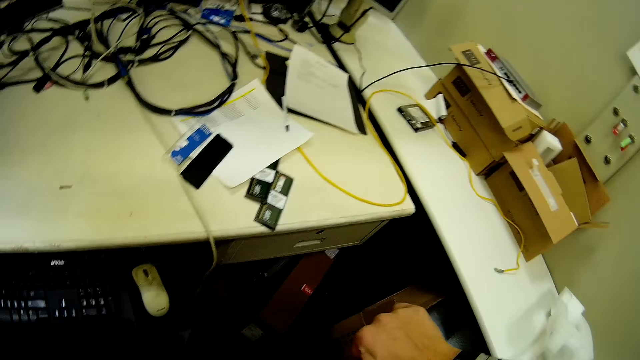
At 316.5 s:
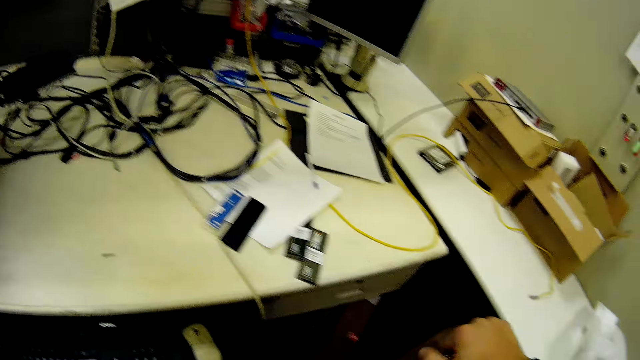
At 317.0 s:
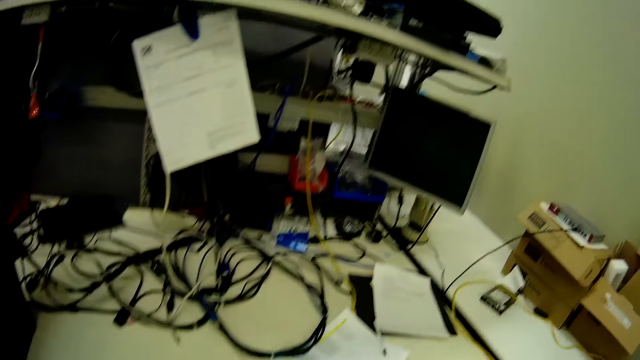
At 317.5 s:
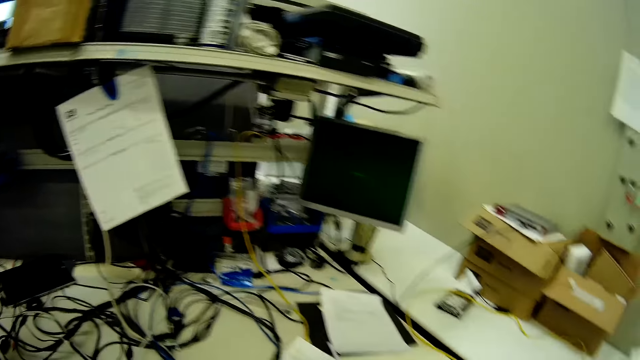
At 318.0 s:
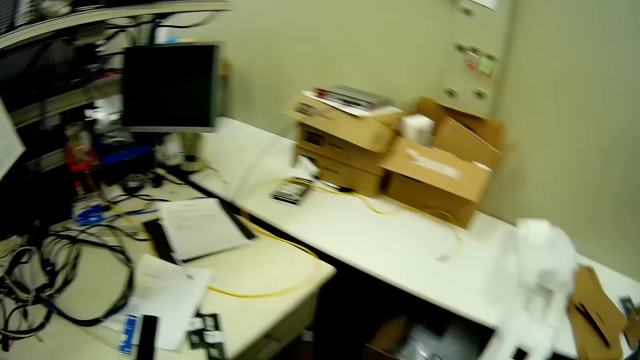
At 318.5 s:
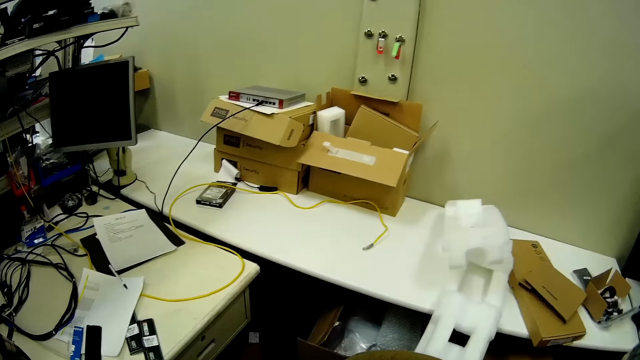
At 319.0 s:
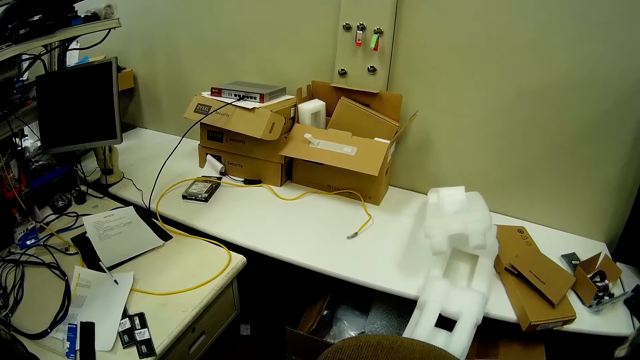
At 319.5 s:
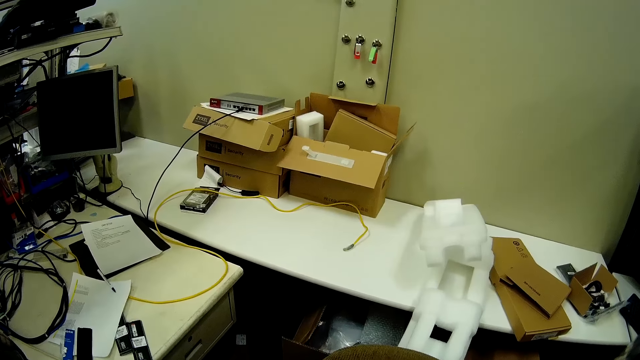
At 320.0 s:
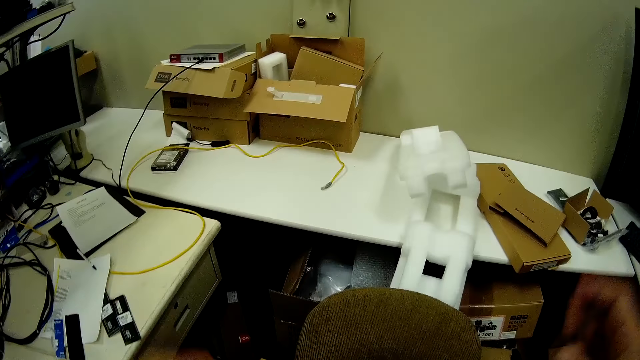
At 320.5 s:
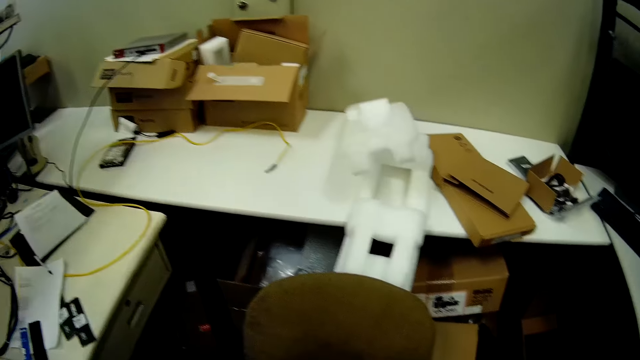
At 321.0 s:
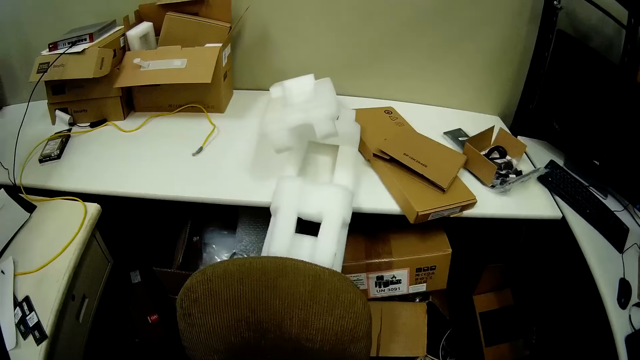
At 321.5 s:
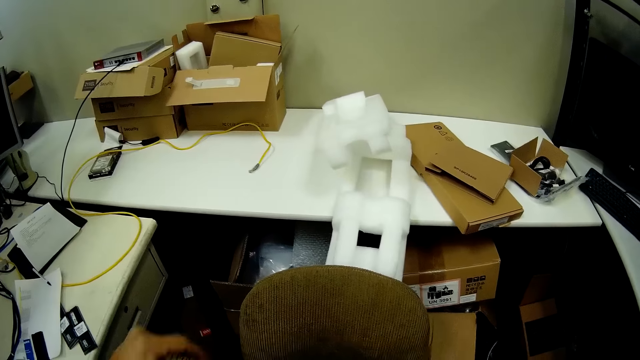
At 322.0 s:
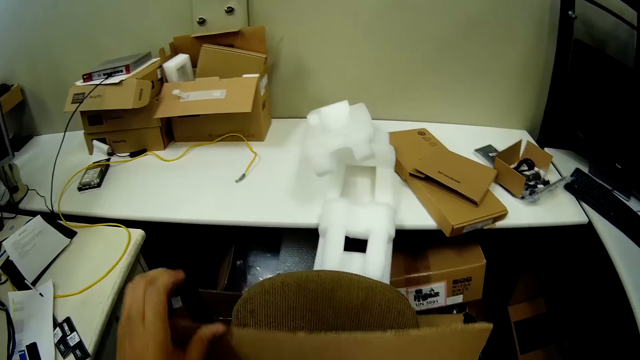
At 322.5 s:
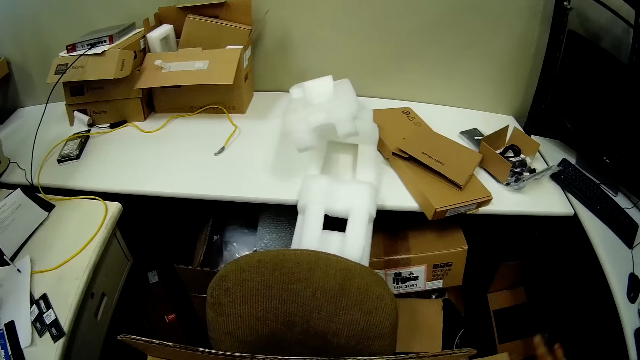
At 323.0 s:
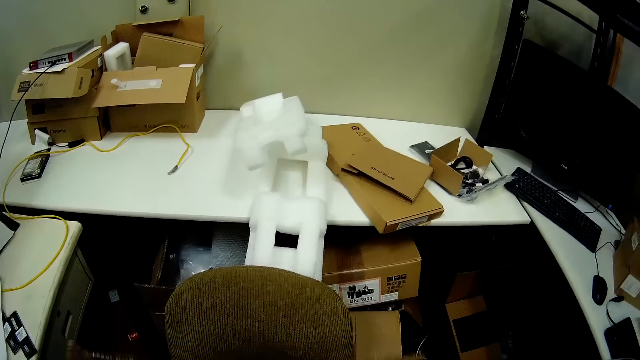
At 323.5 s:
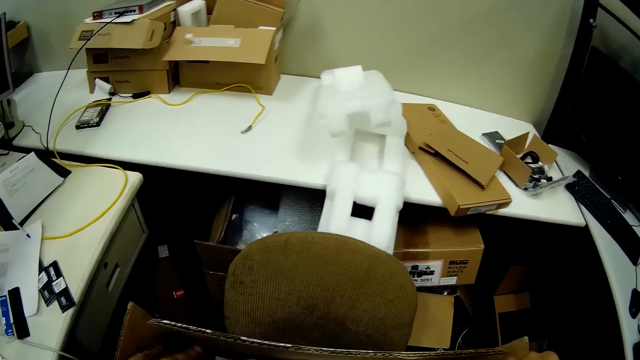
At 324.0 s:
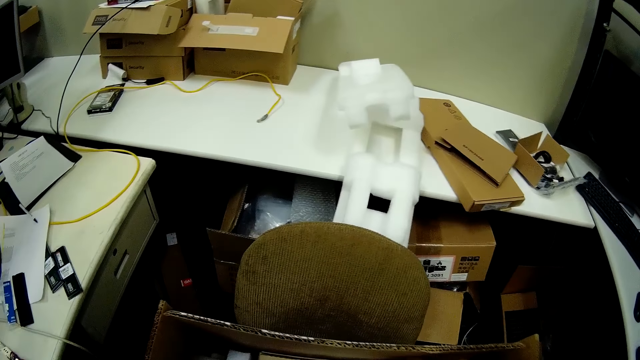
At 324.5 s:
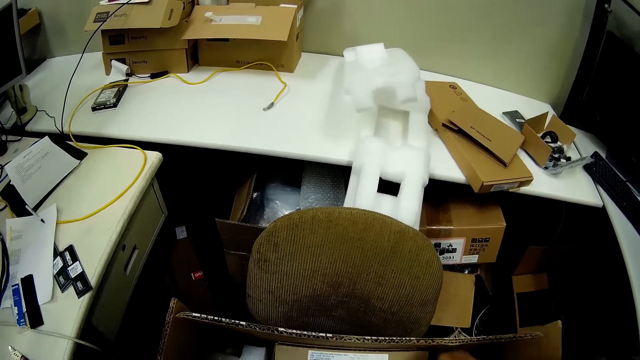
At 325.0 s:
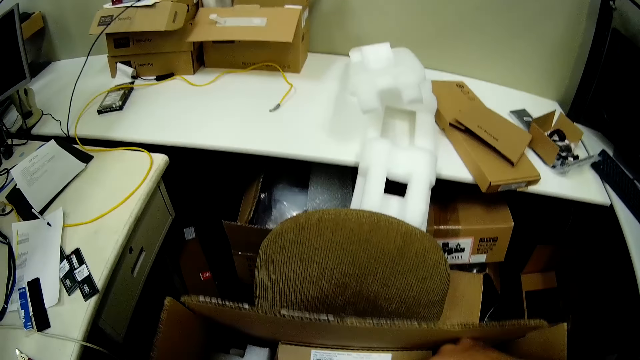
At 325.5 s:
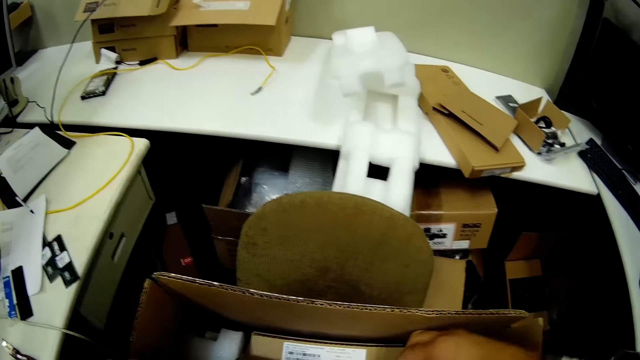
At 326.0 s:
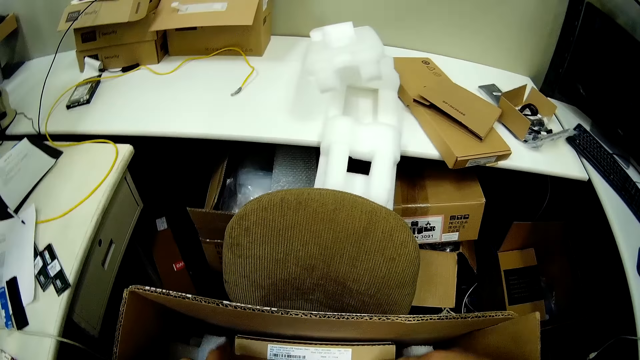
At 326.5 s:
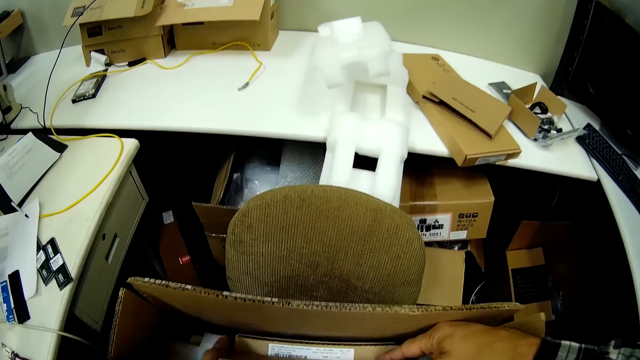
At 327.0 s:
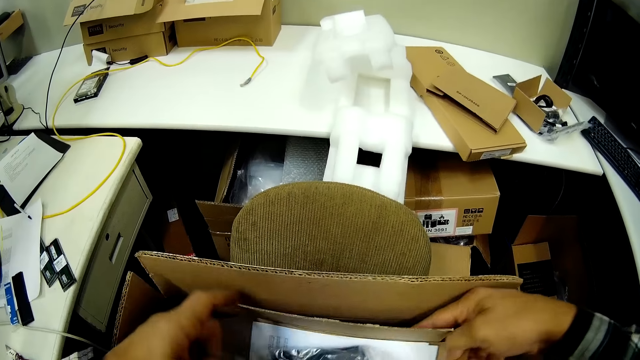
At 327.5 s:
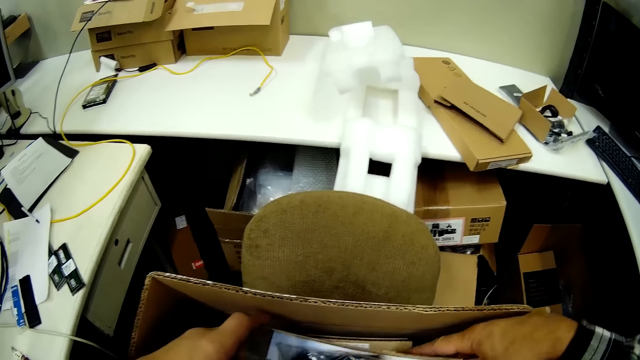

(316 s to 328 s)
The camera wearer raises the right hand. They lift both hands. They touch the box. They open the box and remove something.

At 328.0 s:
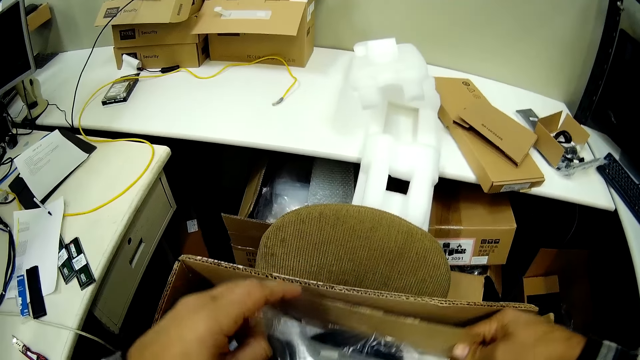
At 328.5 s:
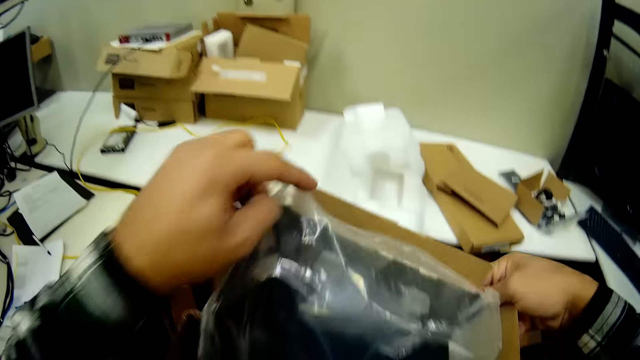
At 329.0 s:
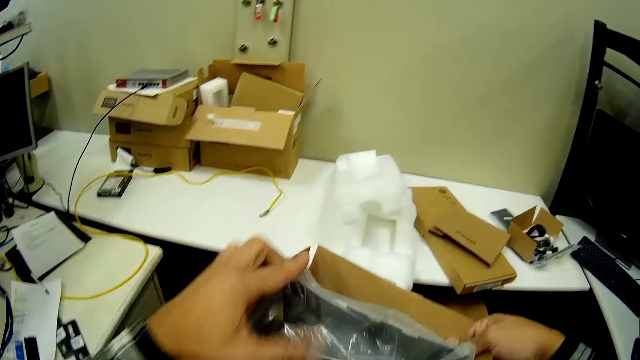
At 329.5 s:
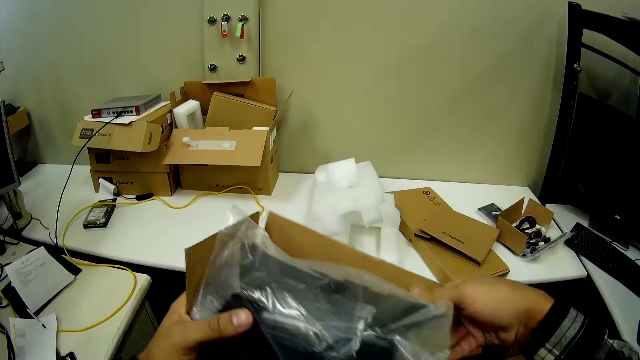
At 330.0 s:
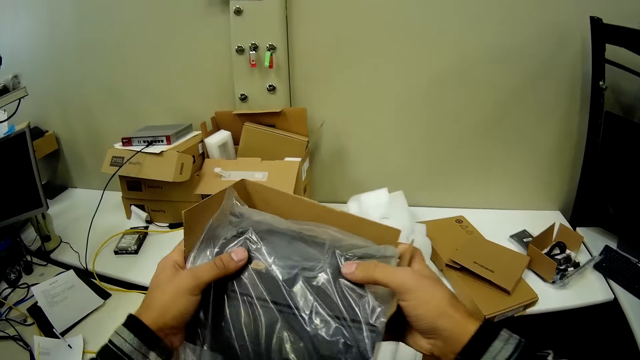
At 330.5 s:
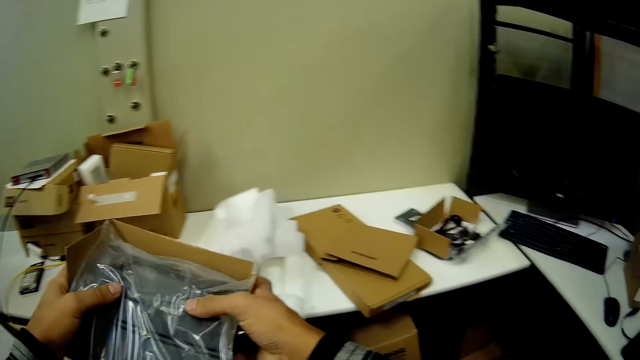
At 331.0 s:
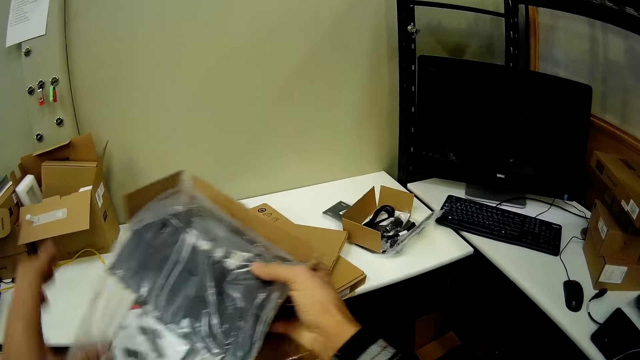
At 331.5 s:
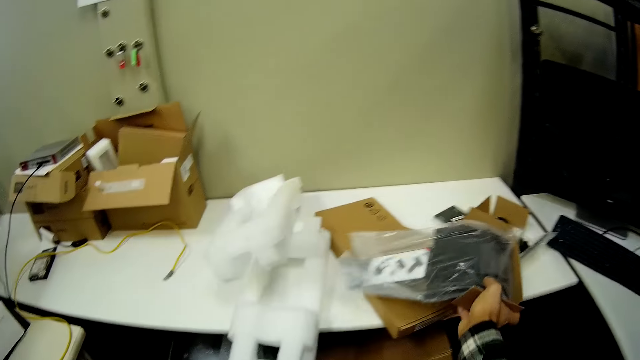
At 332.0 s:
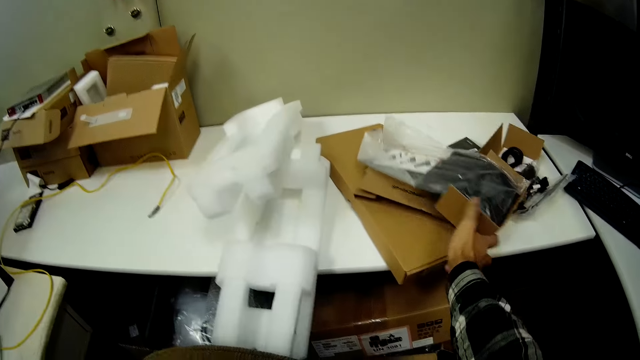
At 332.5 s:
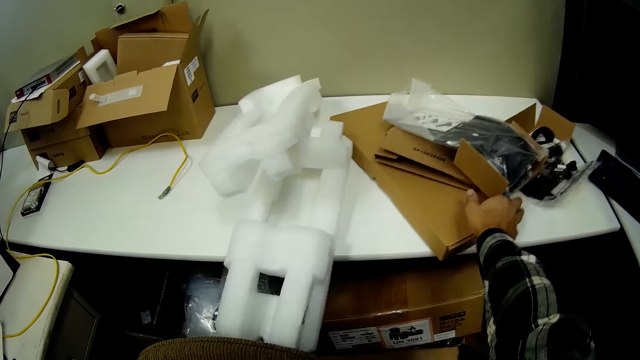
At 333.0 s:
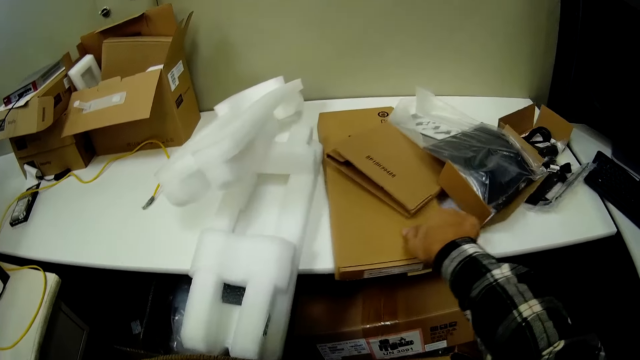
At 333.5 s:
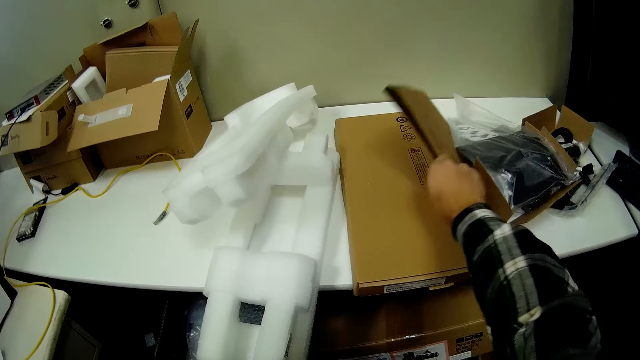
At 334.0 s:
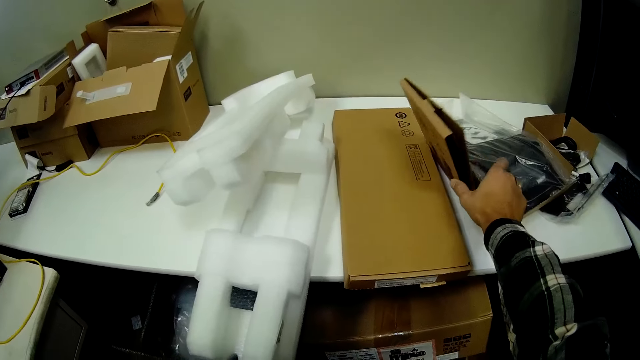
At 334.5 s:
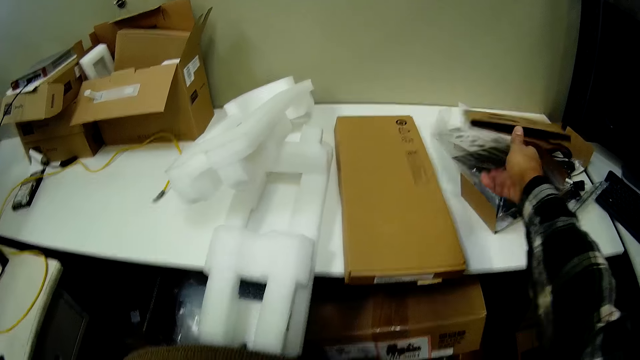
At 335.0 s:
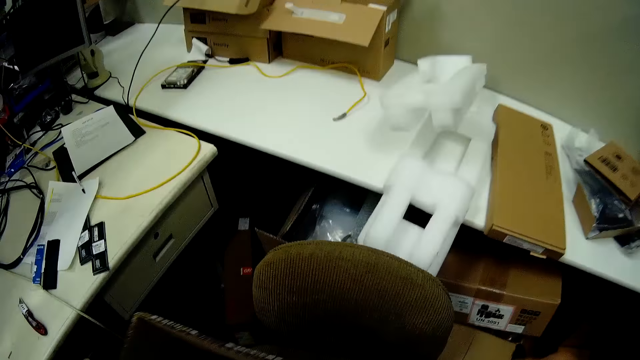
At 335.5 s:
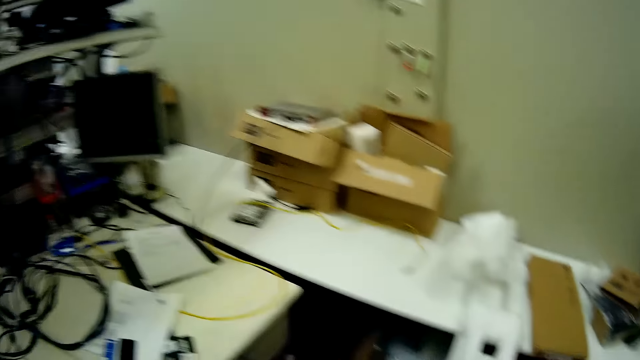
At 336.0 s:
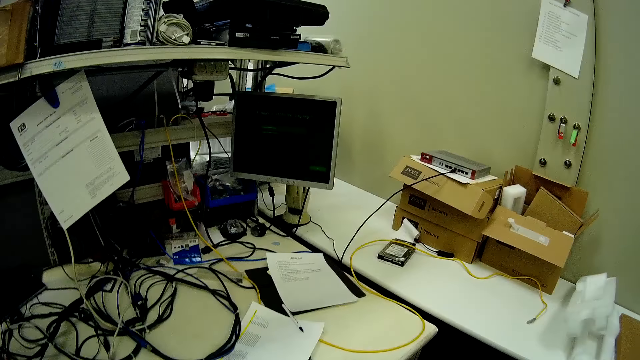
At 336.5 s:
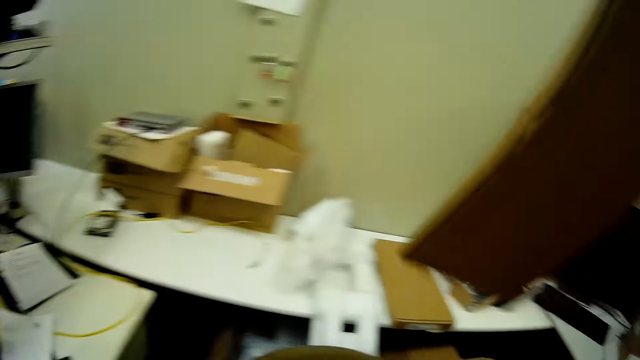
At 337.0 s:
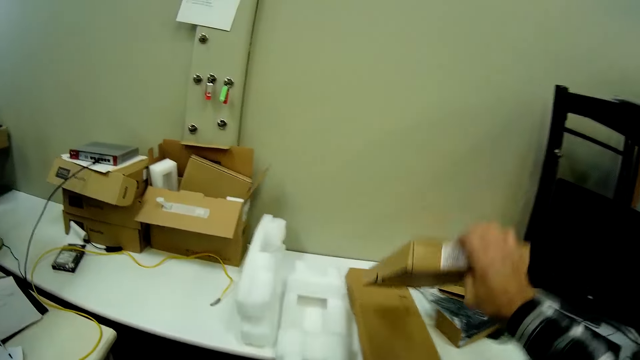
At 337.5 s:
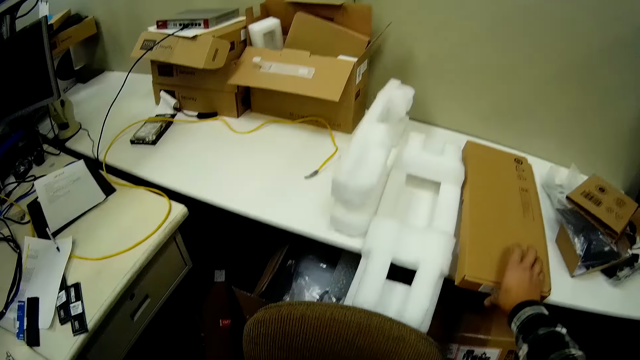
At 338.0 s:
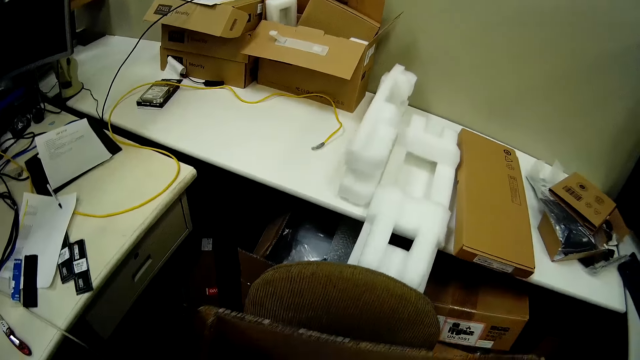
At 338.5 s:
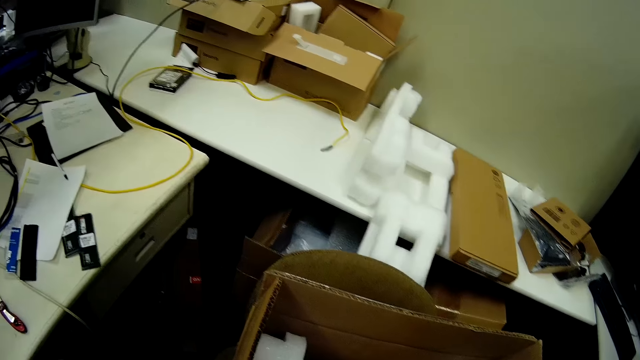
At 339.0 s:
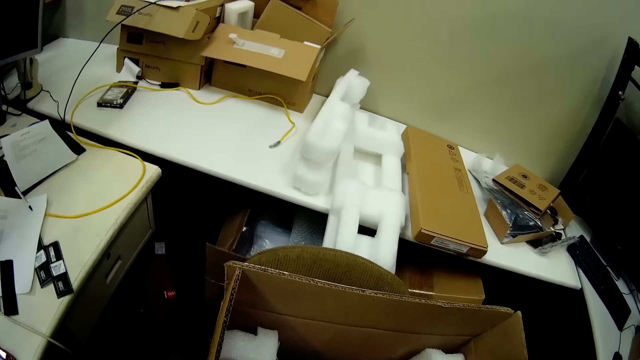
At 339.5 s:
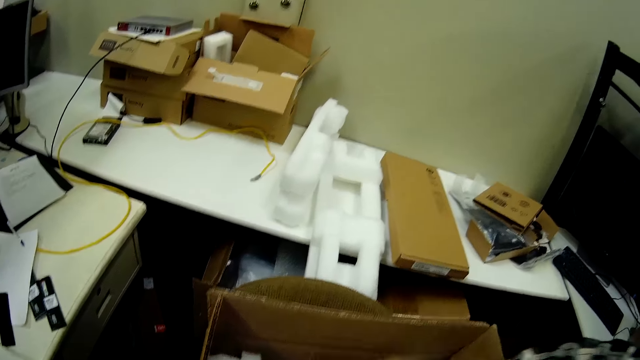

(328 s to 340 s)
The camera wearer removes a nylon from the box. They put the box on the table. They move the boxes on the table. They pick a box. They drop the box on the table. They pile the box on the table.
